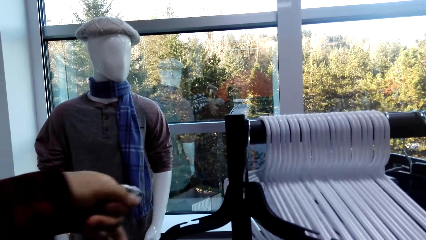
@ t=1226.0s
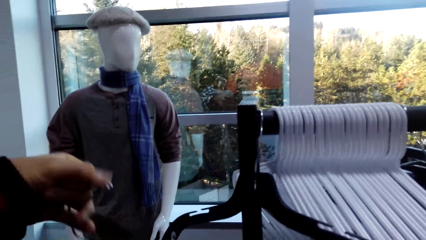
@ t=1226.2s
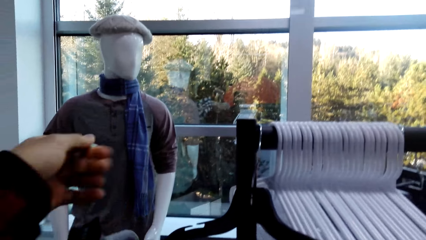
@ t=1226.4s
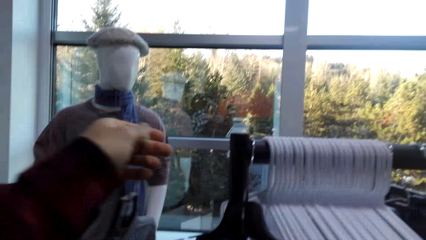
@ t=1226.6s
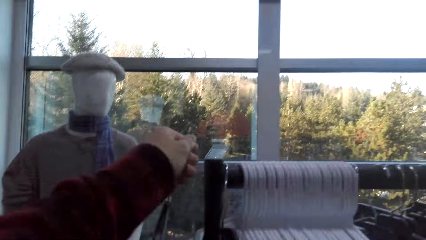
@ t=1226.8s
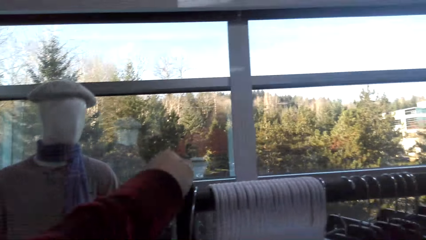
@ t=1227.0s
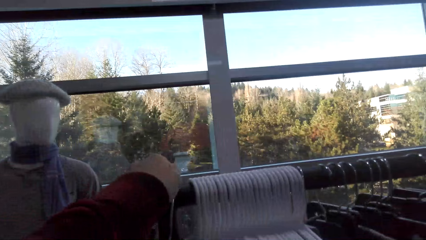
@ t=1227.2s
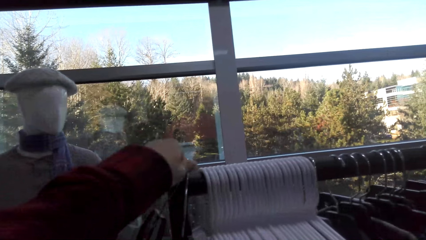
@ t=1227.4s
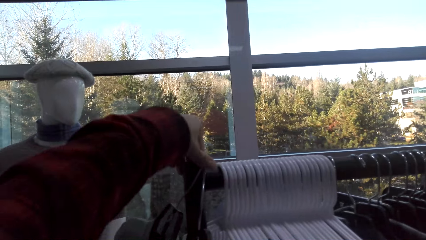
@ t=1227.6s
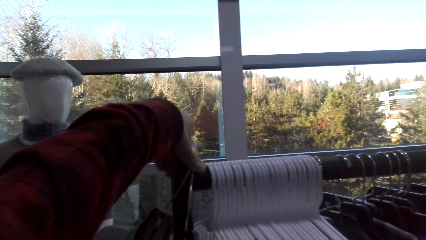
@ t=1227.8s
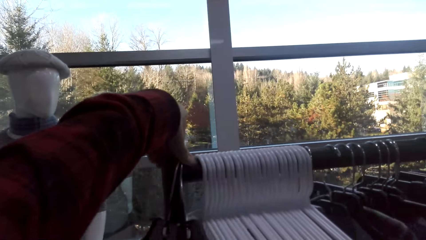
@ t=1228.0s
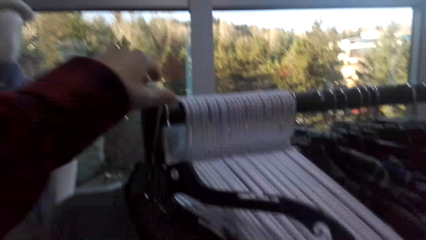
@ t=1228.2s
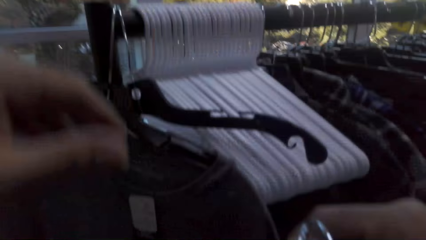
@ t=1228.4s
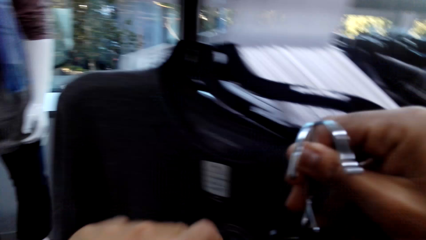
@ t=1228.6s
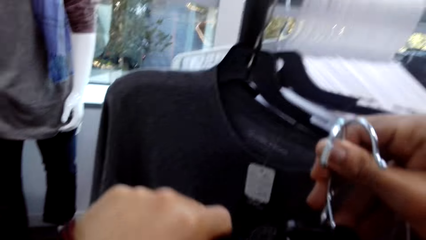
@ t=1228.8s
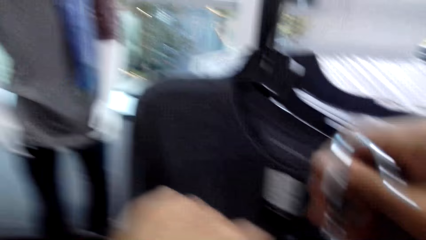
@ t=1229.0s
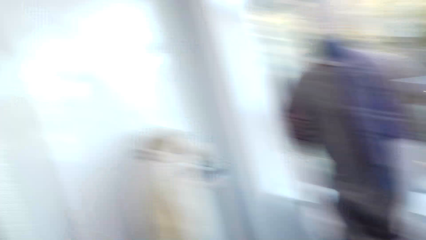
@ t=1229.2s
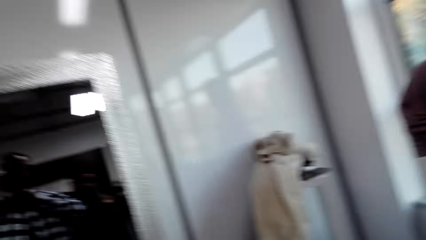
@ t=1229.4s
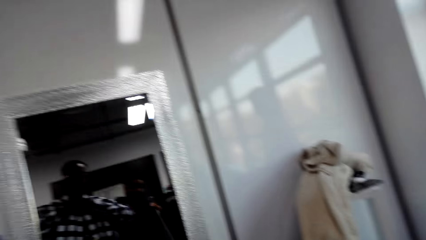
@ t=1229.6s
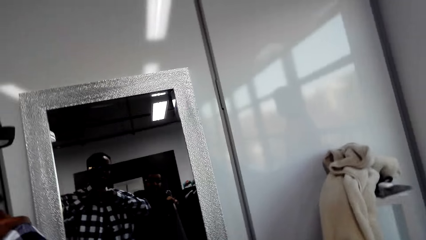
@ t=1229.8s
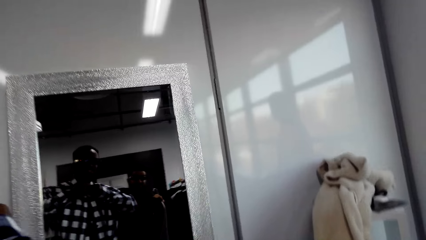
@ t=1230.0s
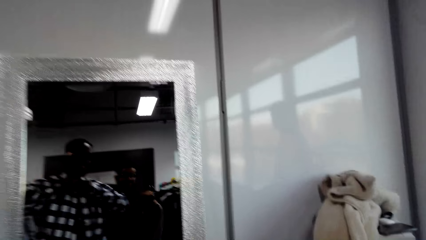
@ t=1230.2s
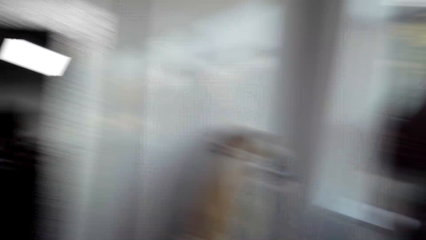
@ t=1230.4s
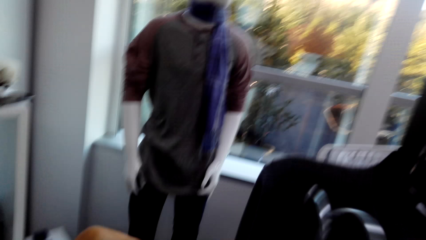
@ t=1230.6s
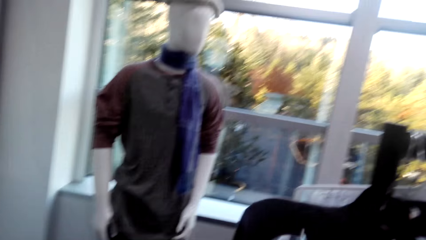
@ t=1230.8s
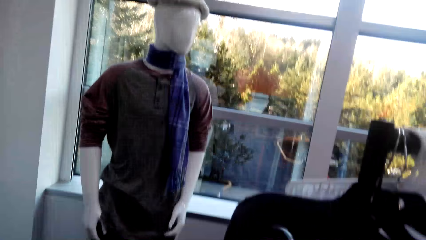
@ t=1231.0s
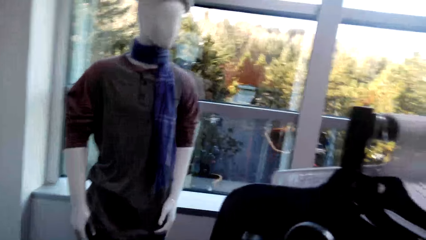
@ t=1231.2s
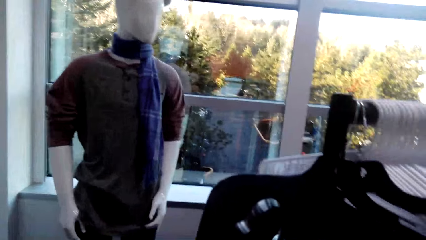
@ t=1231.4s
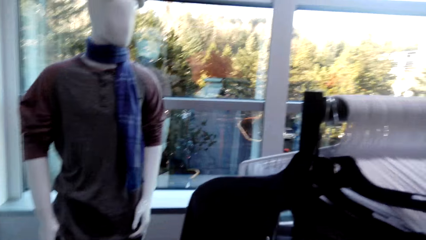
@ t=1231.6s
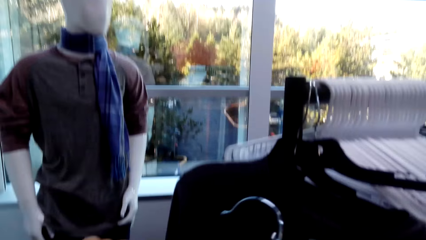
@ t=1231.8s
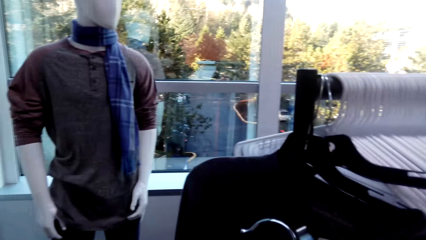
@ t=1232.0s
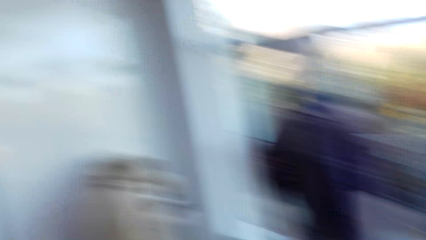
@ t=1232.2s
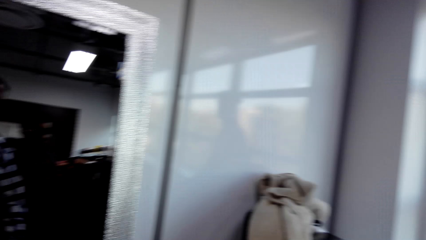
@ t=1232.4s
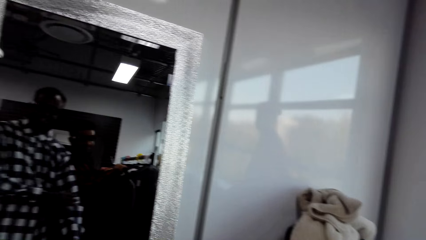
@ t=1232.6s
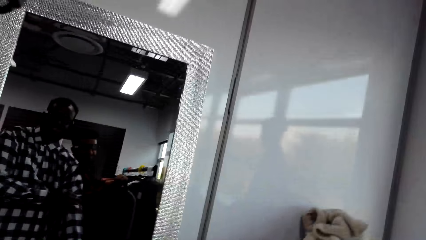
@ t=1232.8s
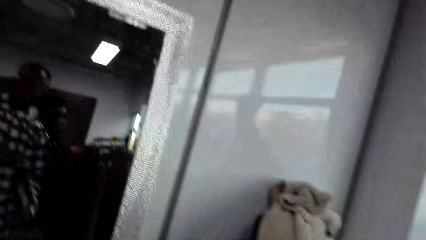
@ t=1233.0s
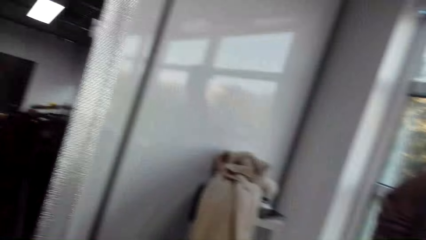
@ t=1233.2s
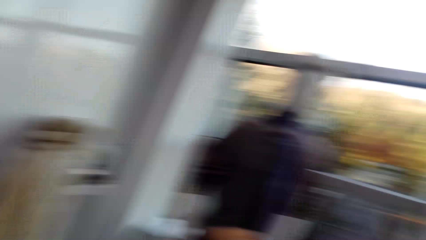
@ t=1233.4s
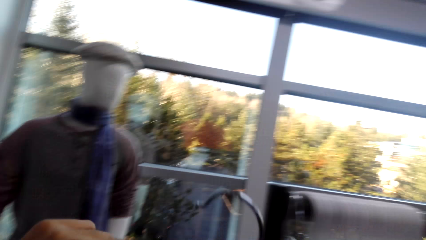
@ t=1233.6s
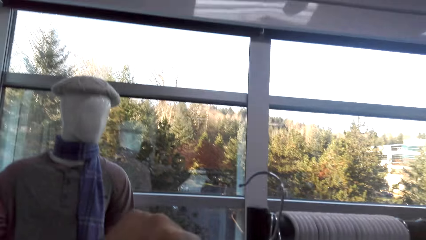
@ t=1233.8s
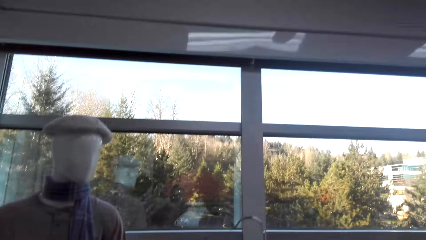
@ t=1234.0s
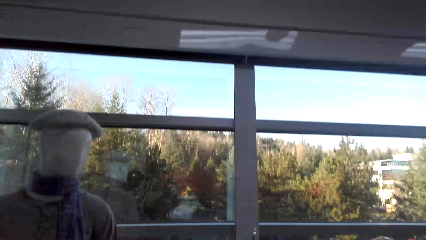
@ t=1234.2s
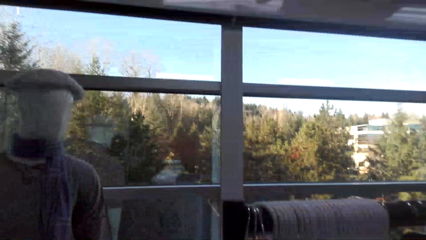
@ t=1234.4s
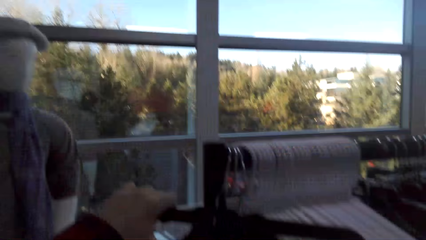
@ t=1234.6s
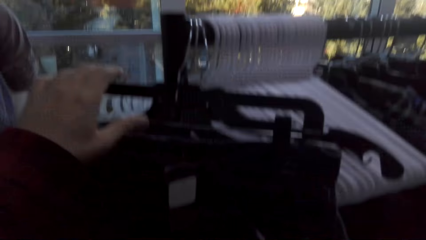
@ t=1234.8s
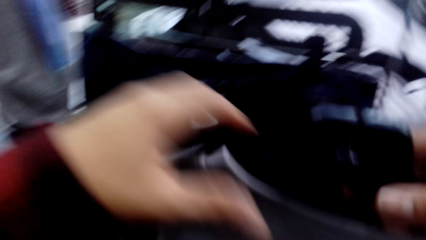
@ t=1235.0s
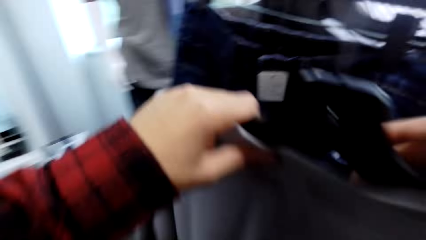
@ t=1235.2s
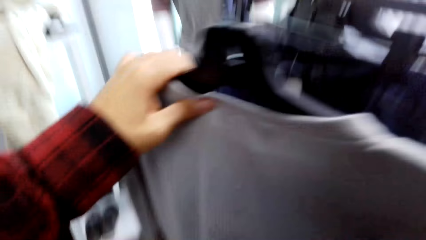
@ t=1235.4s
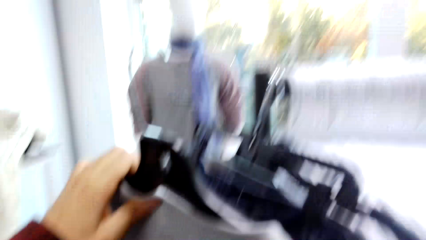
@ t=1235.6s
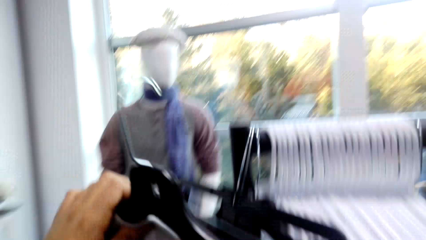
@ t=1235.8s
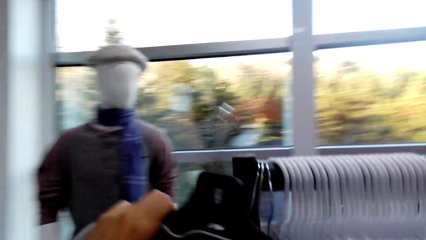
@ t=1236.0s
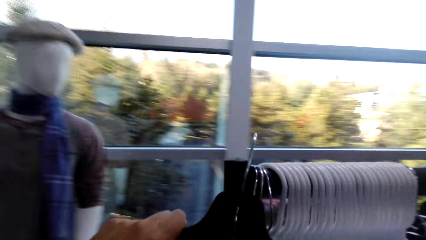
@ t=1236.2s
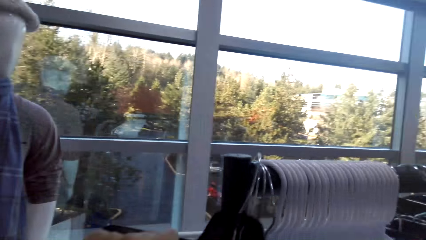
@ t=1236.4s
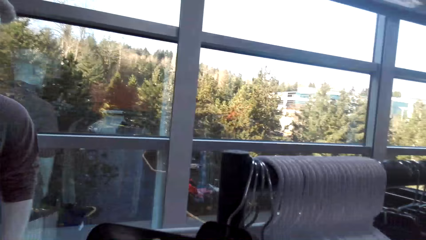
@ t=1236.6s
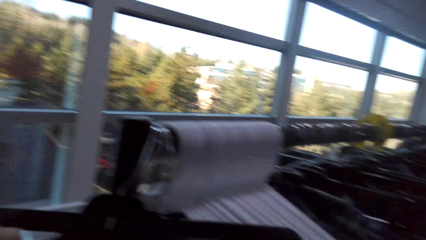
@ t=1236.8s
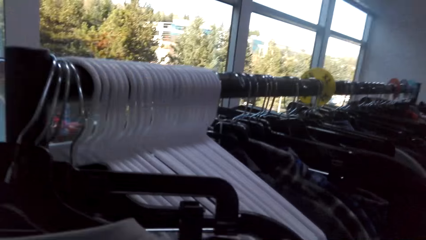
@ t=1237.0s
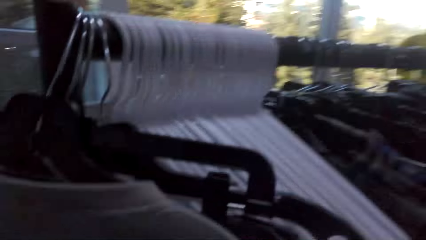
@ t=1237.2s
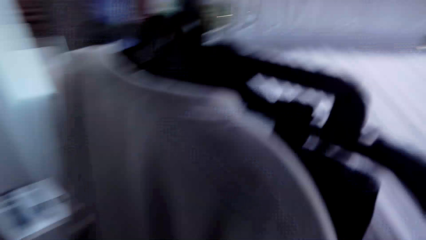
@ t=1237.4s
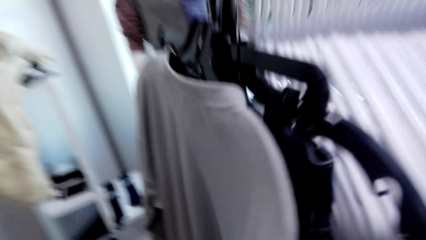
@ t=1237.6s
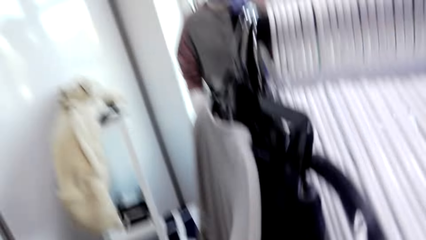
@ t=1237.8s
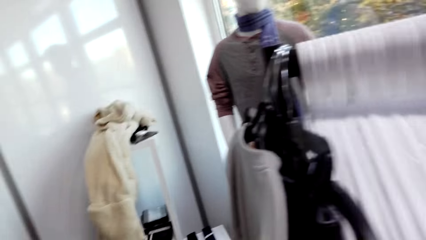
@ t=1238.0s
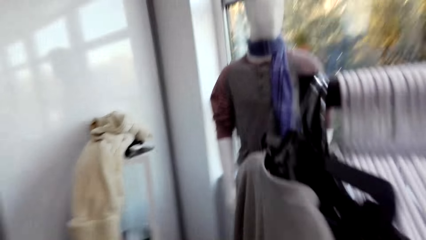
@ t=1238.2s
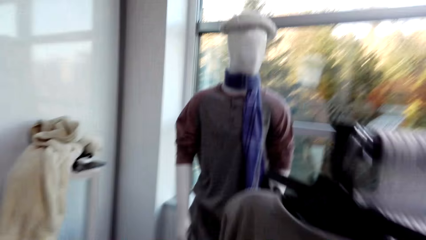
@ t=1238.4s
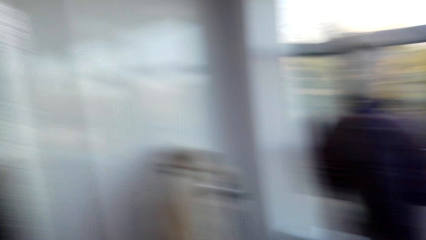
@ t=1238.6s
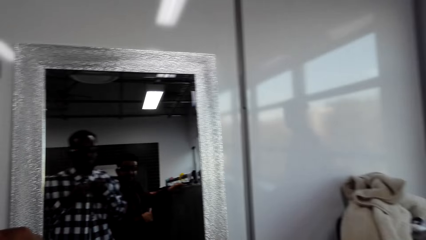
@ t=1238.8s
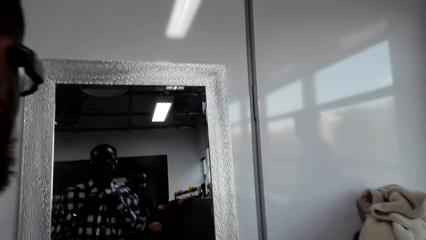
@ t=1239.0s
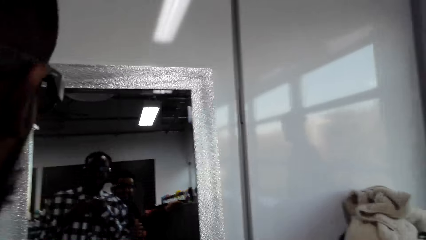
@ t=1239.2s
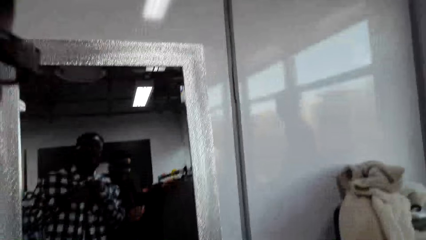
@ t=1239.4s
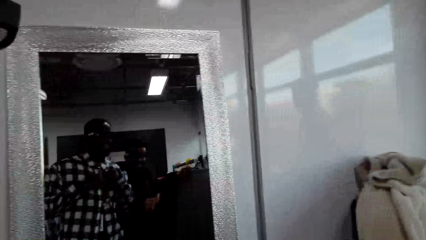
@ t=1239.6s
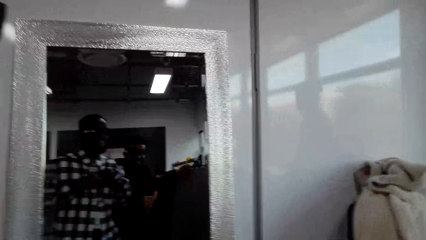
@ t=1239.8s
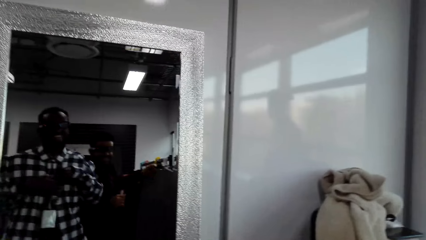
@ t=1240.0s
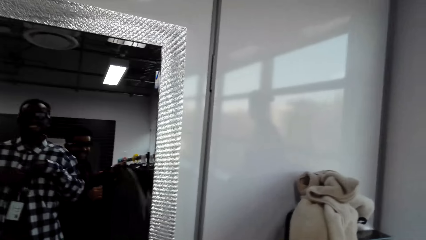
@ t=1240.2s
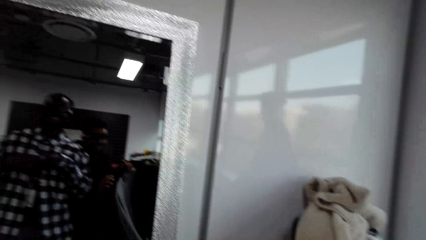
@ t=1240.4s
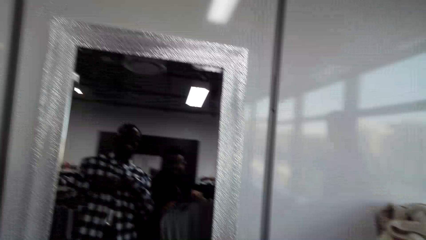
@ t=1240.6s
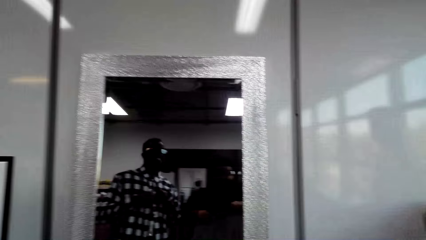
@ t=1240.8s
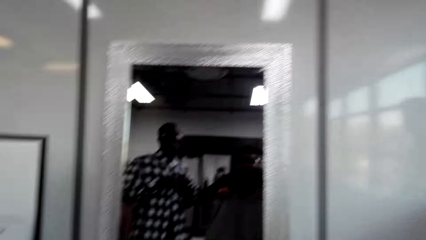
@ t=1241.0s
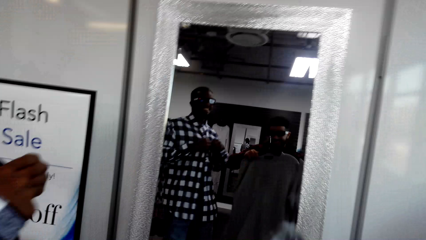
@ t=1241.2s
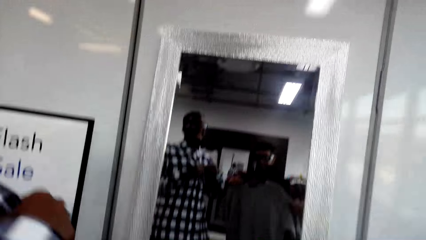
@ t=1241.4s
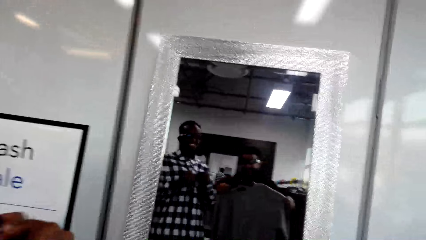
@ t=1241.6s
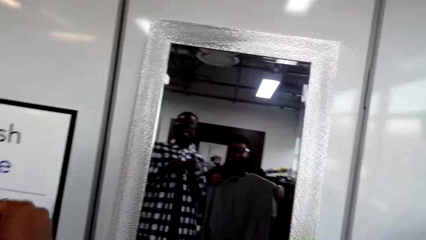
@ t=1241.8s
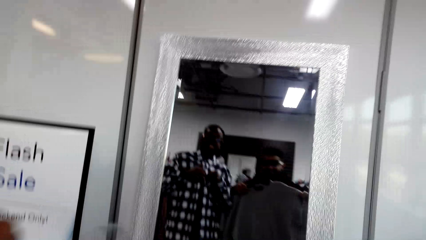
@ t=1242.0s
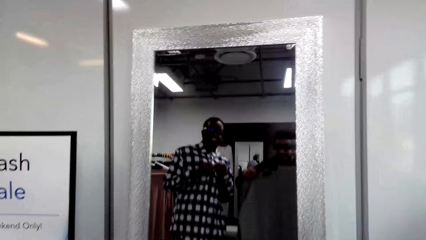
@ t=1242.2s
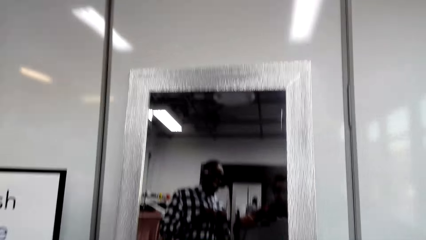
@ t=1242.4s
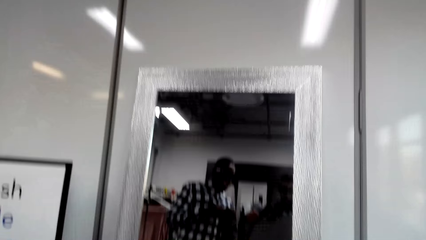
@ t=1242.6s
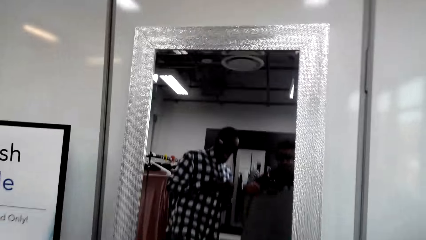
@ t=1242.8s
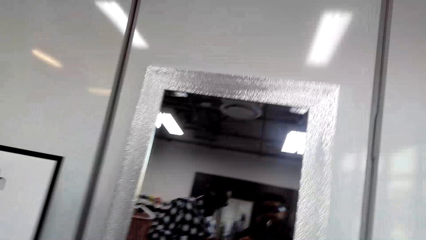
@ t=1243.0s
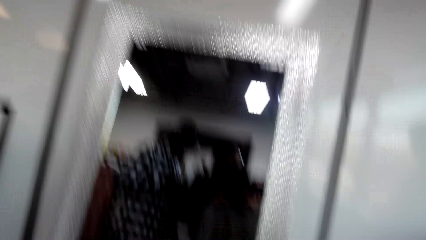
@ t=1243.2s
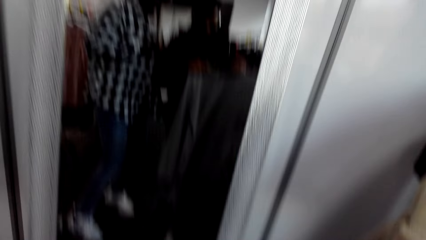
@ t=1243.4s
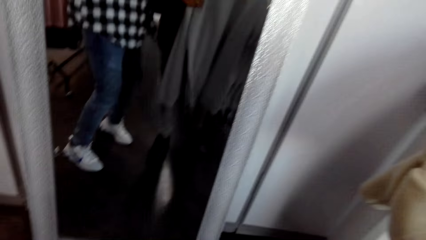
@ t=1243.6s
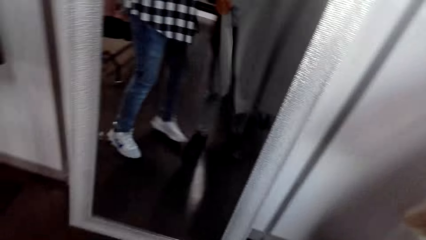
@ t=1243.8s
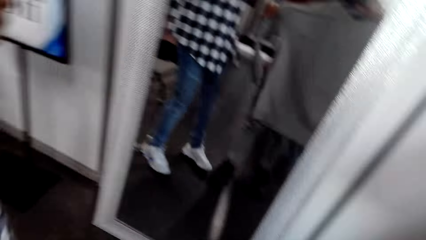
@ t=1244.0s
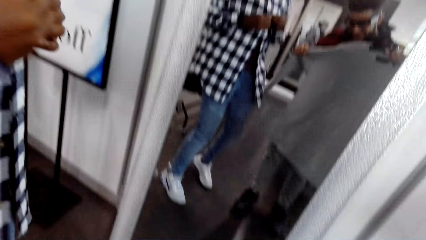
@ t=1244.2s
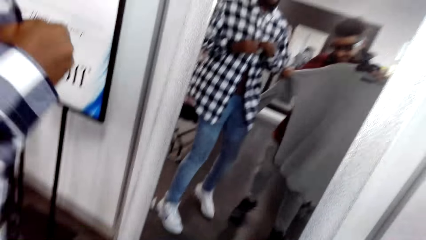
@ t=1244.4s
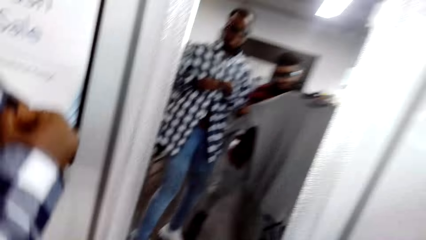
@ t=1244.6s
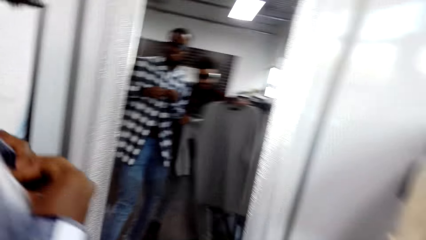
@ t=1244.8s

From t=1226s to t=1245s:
The camera wearer fits the shirt in front of a mirror.
